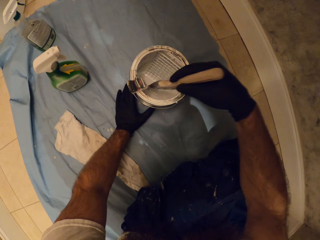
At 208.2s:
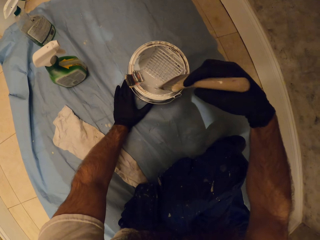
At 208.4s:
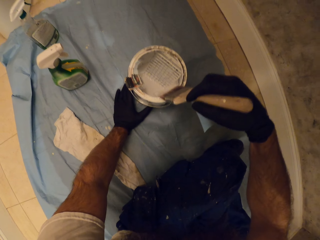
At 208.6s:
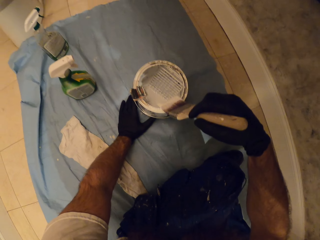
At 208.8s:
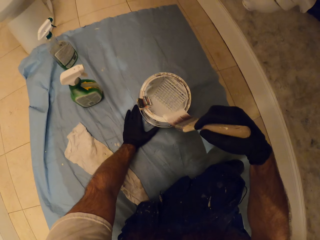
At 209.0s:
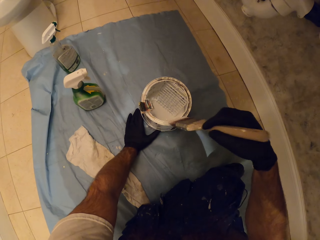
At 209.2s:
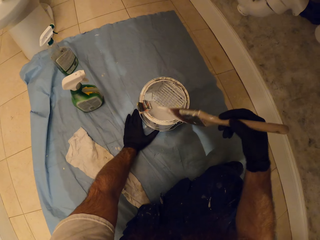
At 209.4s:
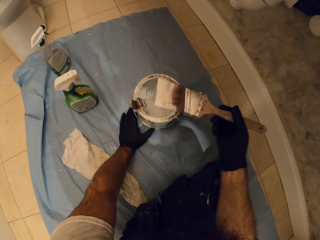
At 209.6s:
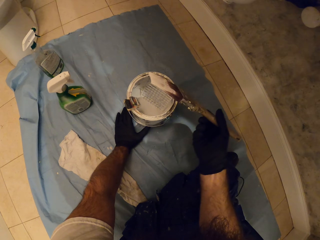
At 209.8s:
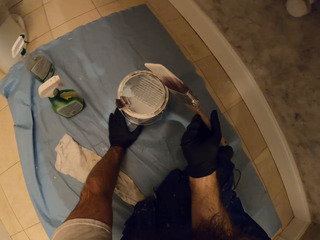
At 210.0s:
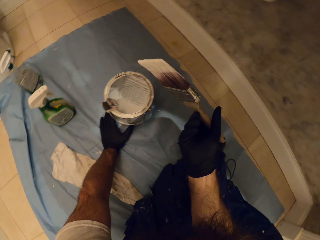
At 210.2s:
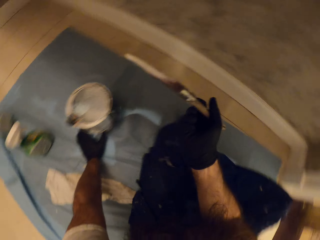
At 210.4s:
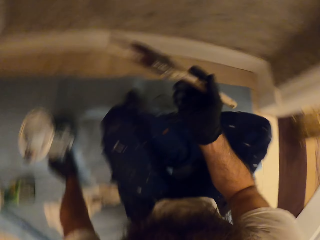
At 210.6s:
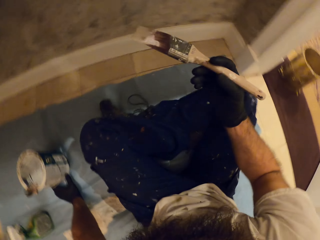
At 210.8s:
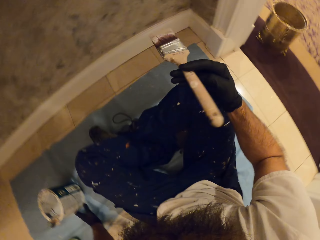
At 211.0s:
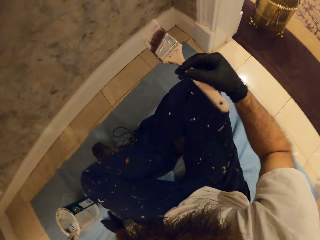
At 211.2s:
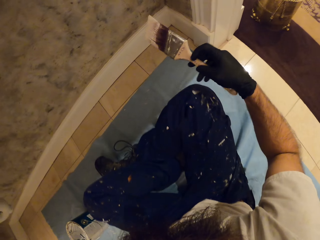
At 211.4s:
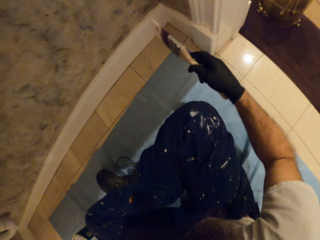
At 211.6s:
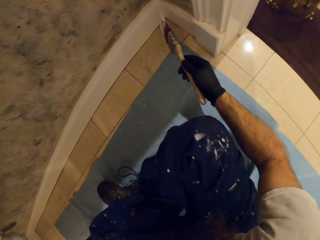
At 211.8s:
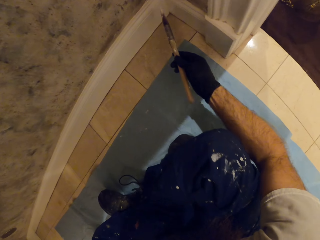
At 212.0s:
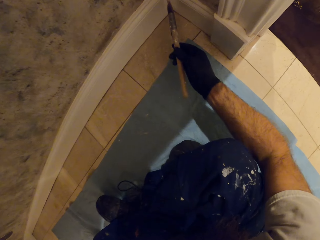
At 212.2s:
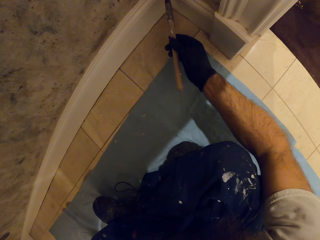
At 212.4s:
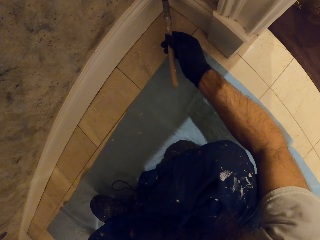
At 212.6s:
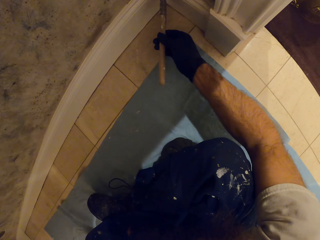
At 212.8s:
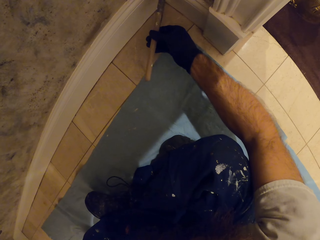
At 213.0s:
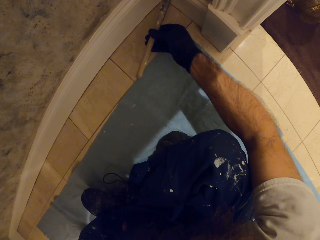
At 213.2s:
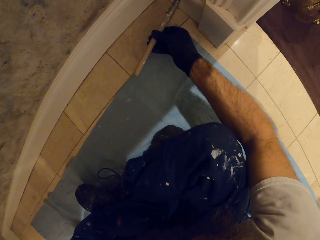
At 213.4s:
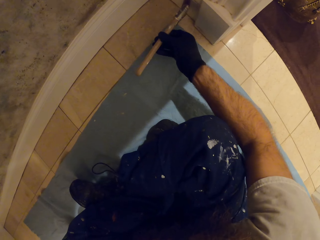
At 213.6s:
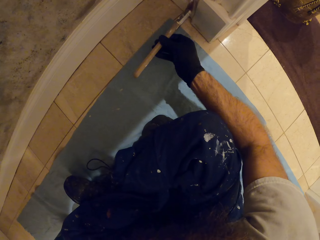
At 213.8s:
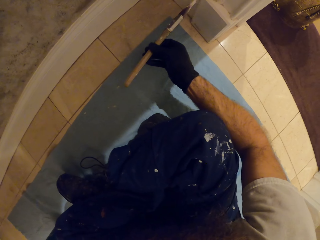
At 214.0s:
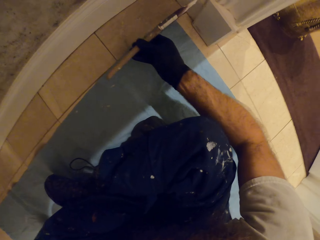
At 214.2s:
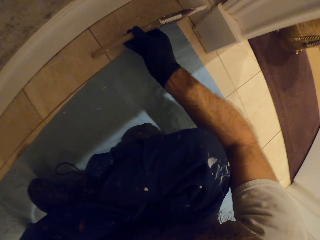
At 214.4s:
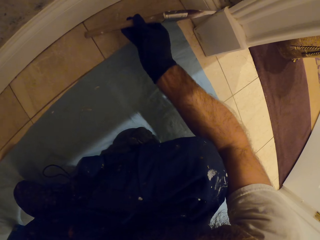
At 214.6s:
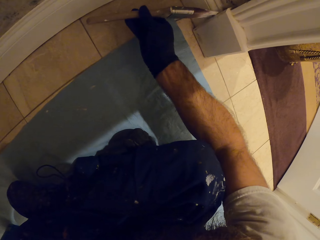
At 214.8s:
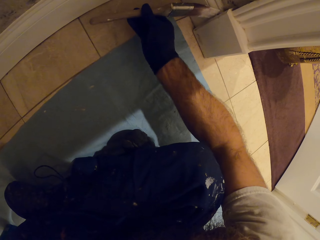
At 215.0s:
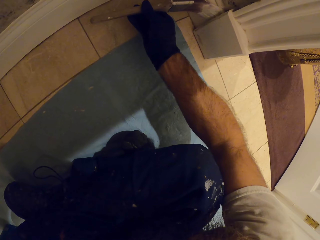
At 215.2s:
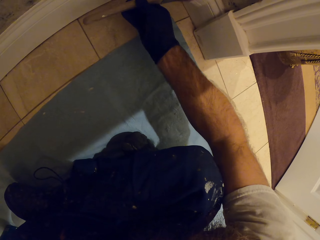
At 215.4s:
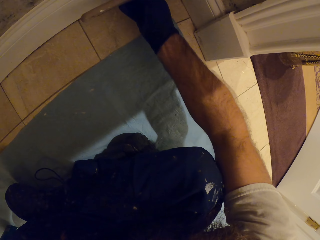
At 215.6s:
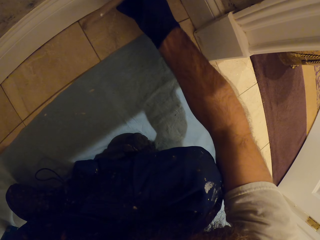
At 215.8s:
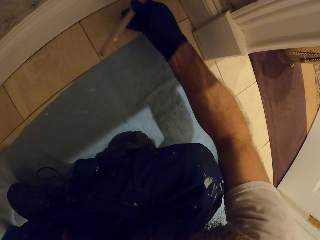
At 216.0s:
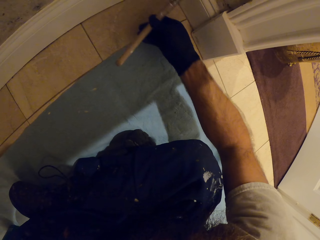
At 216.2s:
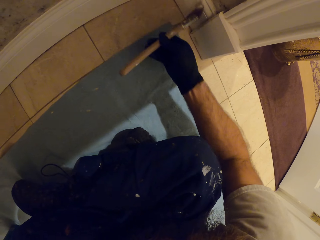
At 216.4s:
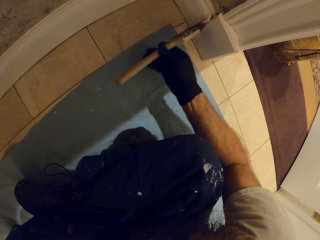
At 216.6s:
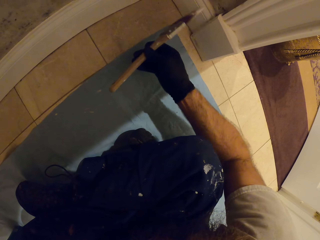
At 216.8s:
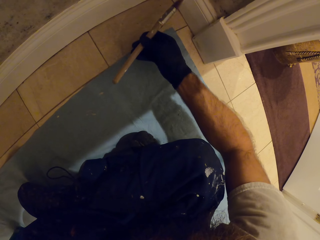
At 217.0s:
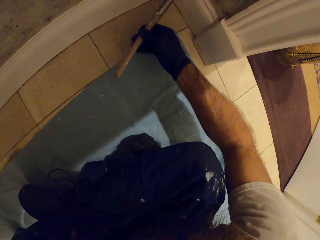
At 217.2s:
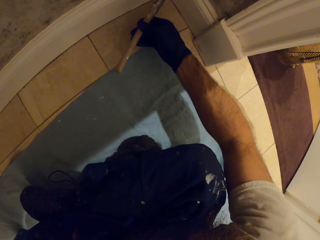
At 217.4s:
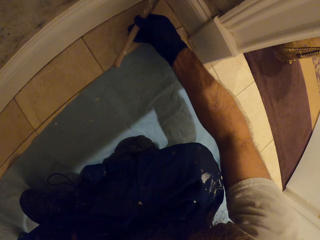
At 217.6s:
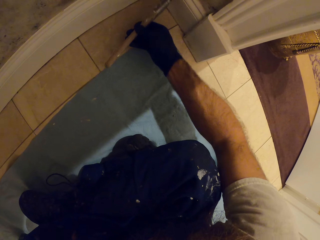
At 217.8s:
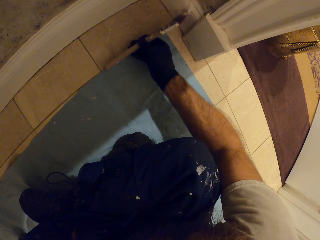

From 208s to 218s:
The camera wearer wipes the paint brush on the paint can on the floor with his right hand. He paints the wall with the paint brush in his right hand.

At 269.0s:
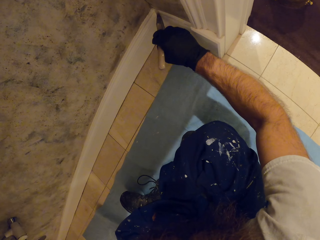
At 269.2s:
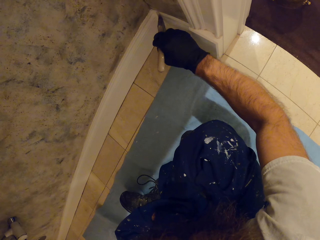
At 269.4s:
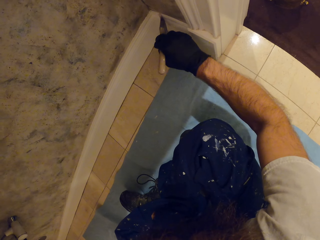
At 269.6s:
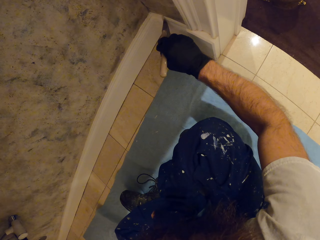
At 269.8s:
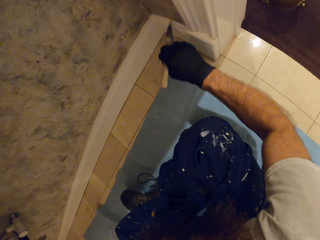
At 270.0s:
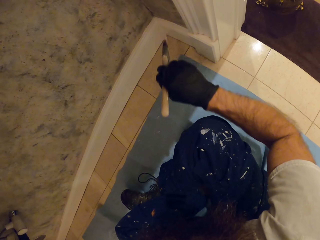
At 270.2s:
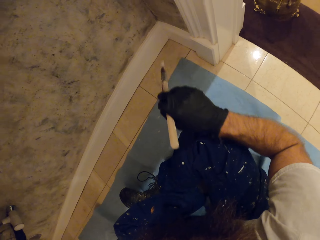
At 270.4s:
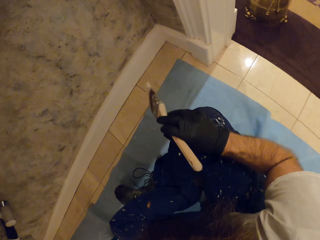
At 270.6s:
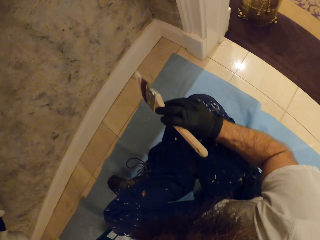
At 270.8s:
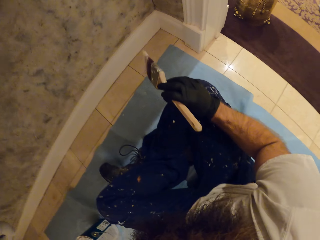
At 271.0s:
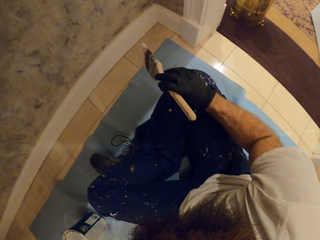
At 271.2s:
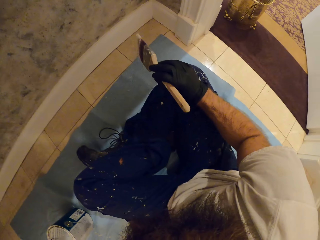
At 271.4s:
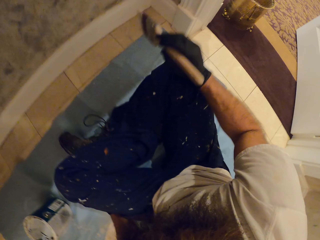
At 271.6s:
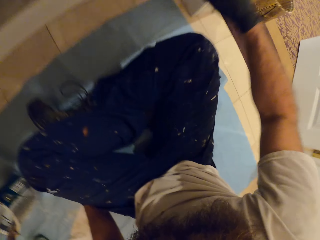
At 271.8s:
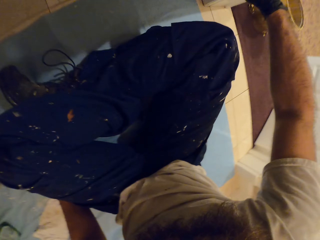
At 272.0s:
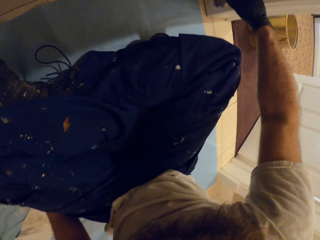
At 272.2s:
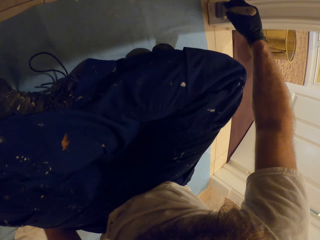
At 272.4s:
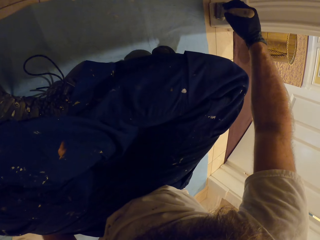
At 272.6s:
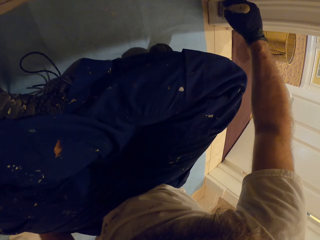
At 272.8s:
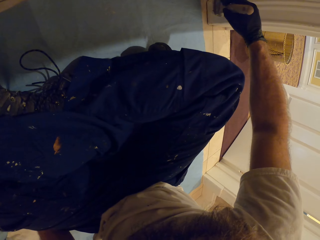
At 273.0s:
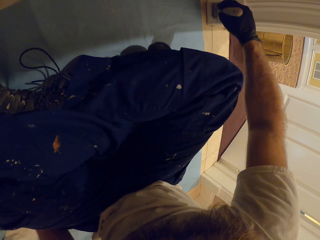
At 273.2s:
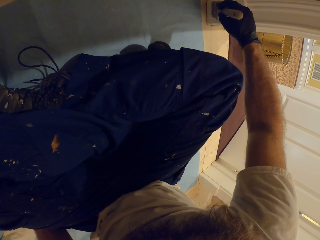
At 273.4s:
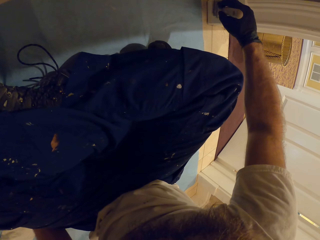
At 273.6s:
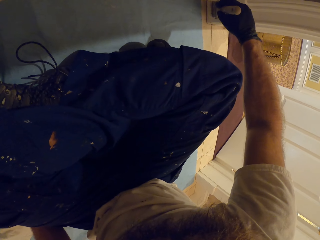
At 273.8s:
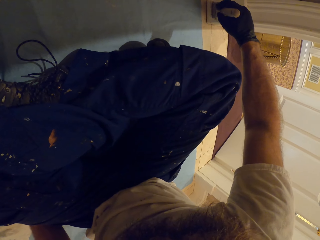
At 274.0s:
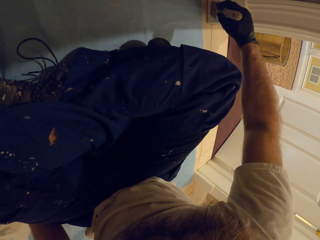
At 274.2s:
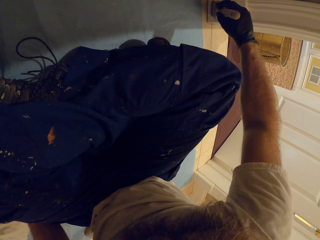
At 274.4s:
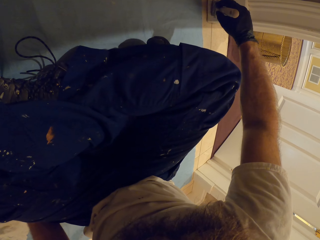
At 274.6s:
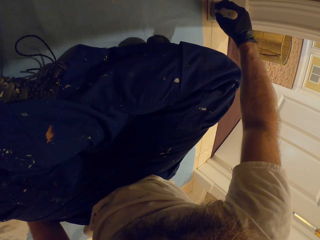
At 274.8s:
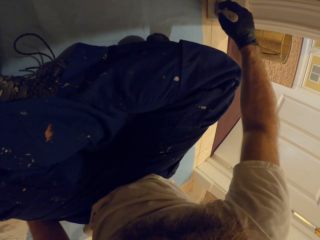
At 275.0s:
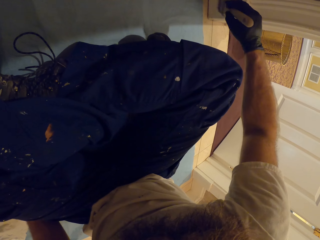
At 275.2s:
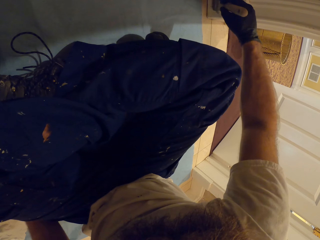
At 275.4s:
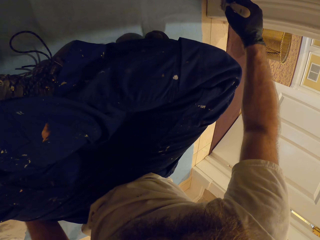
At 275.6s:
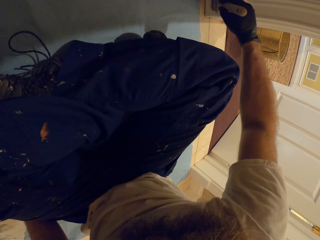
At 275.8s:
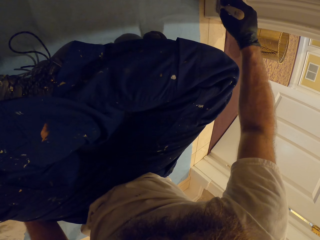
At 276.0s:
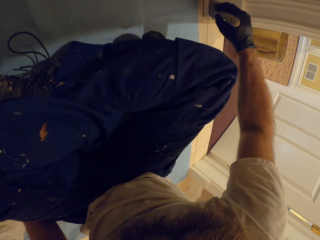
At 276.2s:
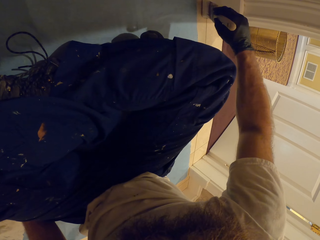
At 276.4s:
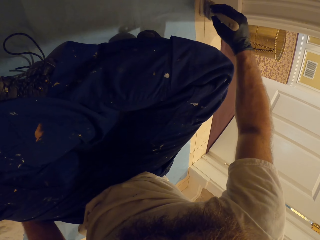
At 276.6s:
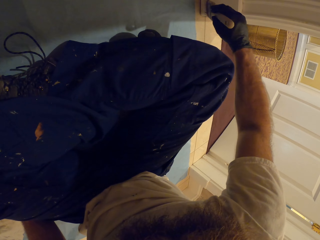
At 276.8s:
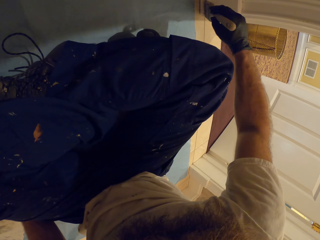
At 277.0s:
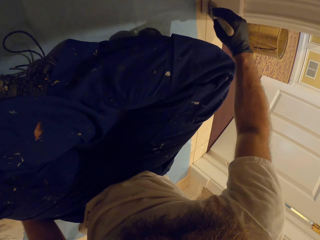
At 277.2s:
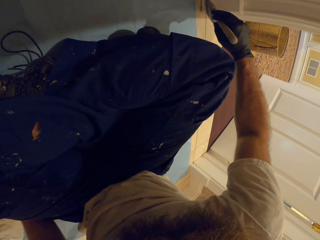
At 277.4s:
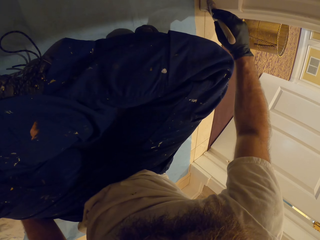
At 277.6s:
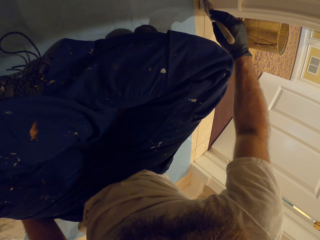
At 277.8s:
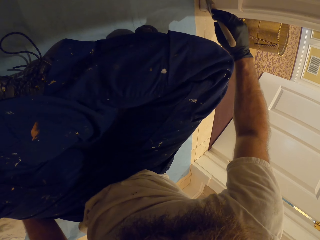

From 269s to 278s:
The camera wearer moves the brush from the wall. They continue to paint the wall.

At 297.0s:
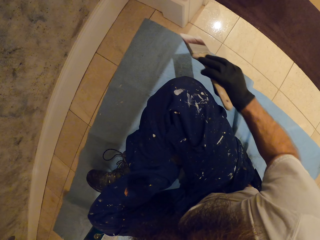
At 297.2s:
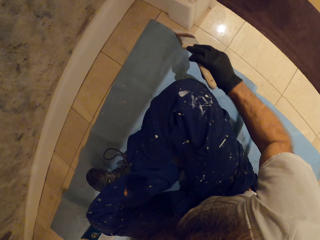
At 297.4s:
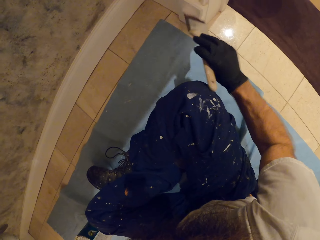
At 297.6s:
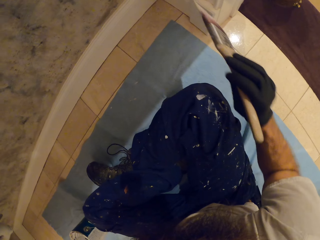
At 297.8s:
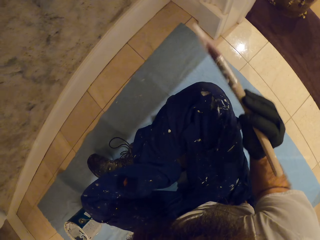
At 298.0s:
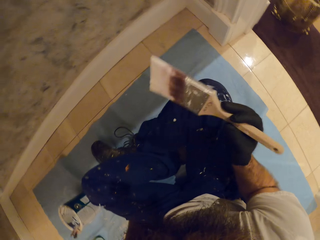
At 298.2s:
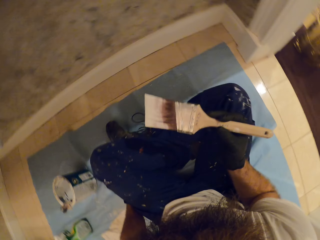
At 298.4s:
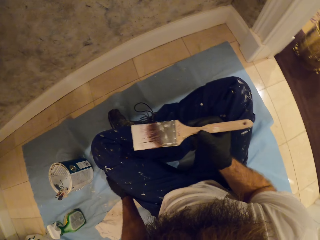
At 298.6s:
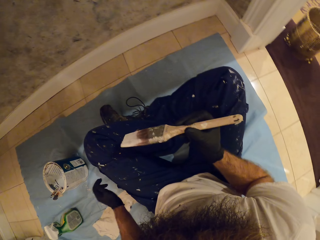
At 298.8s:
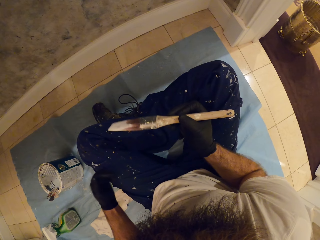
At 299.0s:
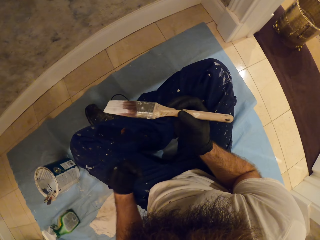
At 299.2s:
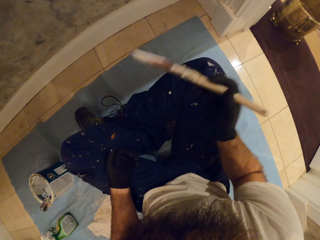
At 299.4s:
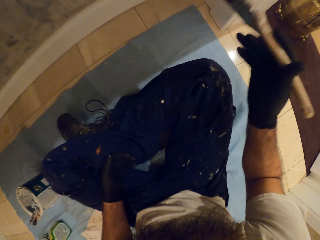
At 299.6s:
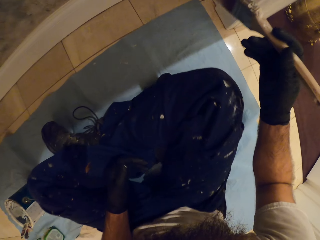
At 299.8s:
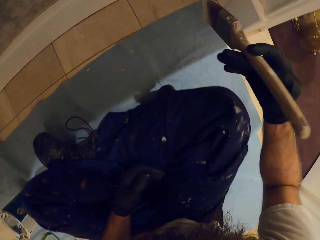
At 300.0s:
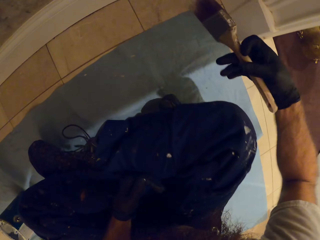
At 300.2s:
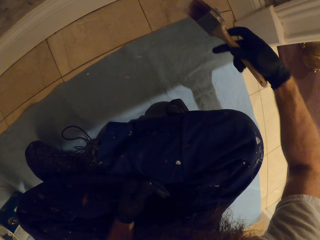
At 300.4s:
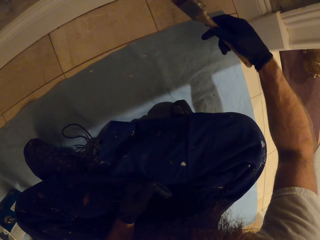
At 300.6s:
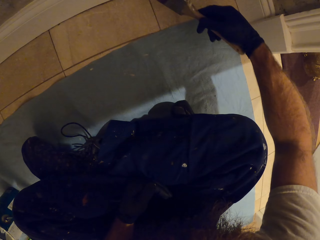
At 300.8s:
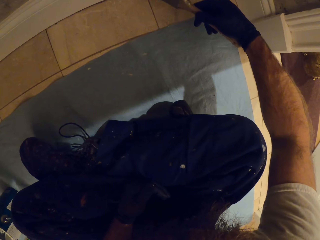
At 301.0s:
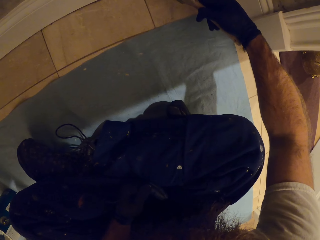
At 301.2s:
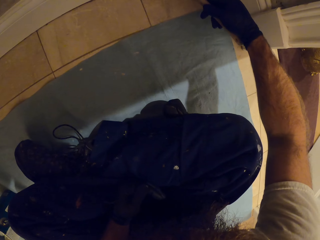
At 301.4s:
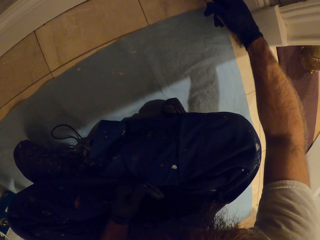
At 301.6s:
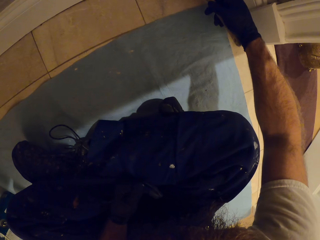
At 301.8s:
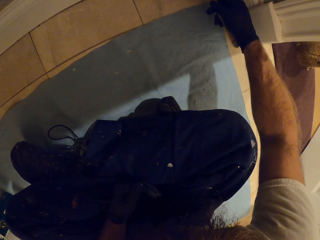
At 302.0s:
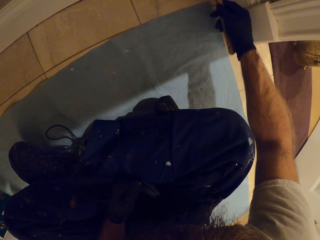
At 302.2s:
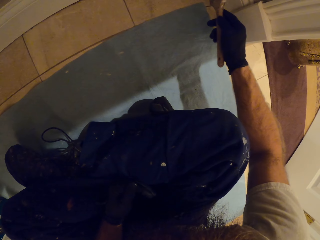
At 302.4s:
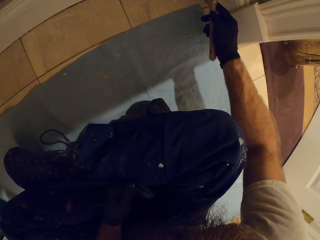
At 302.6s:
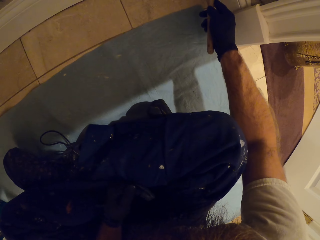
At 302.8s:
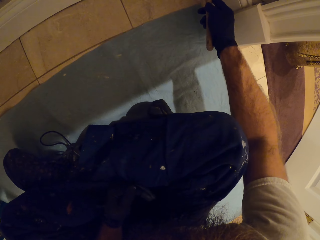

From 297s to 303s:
The camera wearer looks at the wall cap. He paints the wall cap with the paint brush in his right hand.
